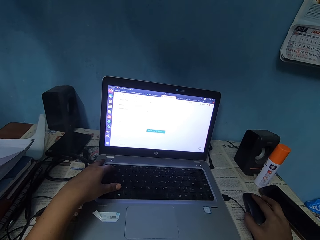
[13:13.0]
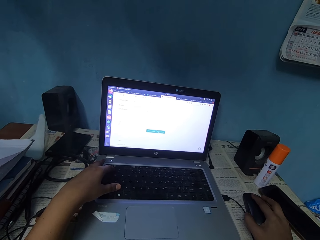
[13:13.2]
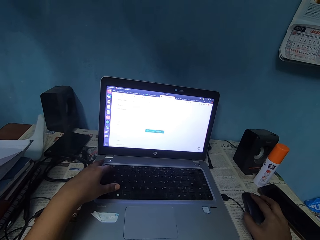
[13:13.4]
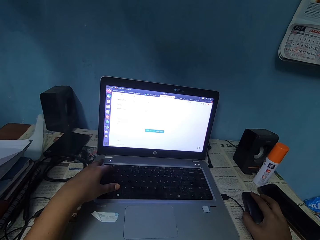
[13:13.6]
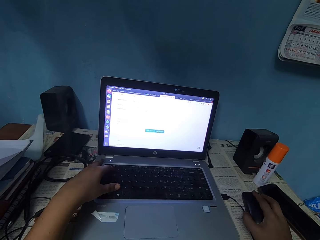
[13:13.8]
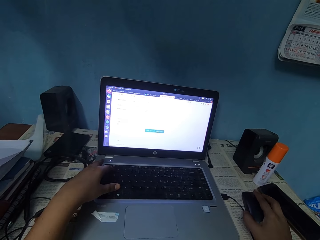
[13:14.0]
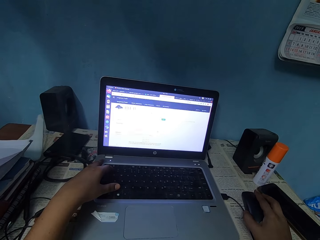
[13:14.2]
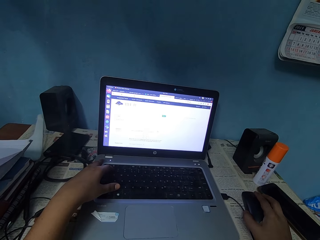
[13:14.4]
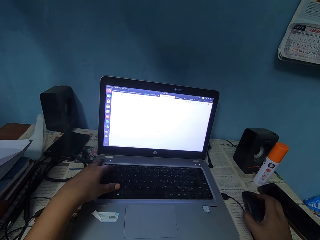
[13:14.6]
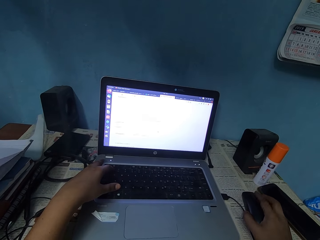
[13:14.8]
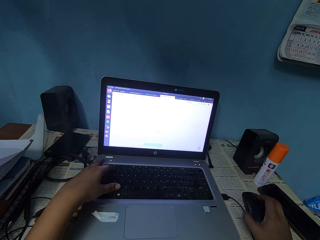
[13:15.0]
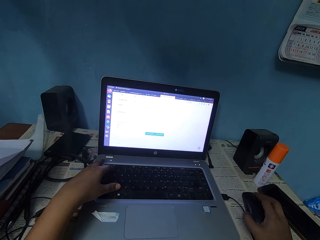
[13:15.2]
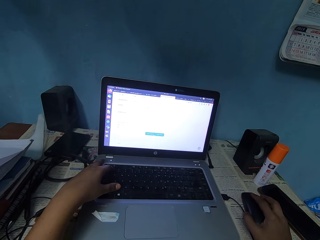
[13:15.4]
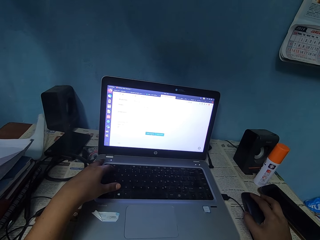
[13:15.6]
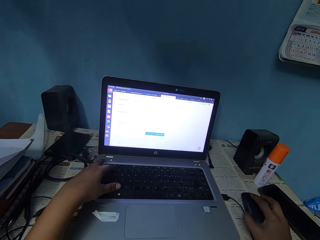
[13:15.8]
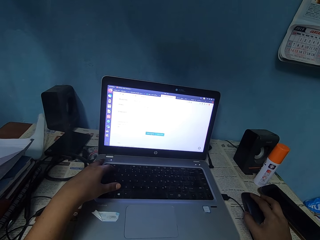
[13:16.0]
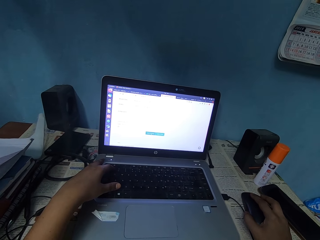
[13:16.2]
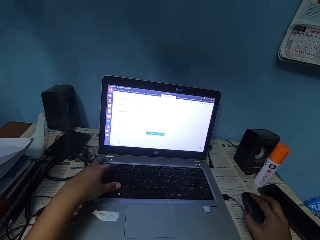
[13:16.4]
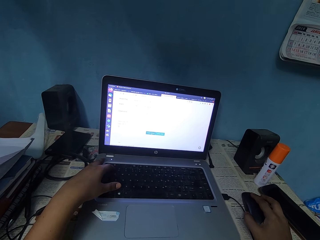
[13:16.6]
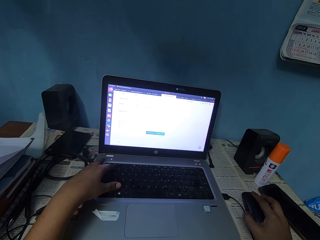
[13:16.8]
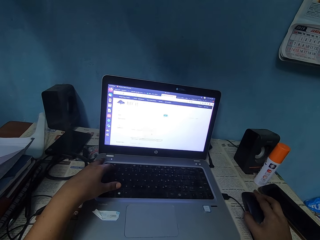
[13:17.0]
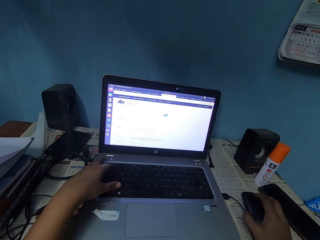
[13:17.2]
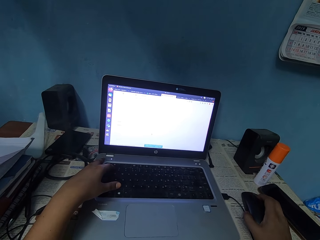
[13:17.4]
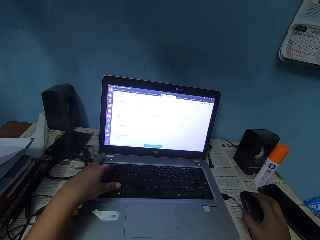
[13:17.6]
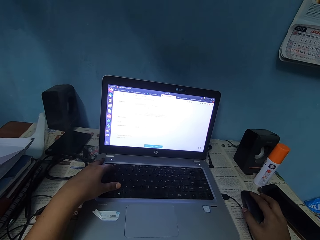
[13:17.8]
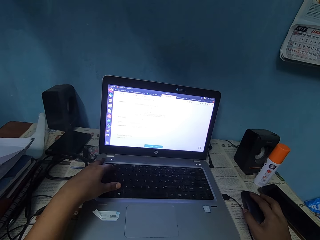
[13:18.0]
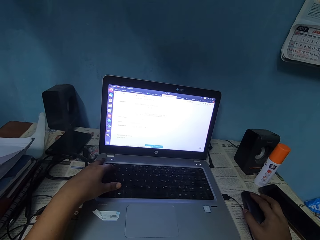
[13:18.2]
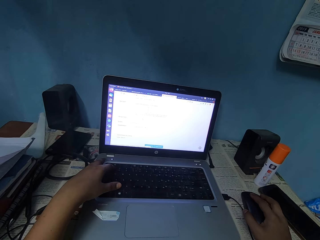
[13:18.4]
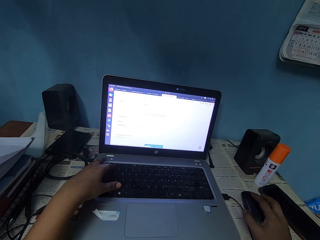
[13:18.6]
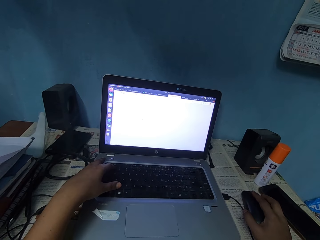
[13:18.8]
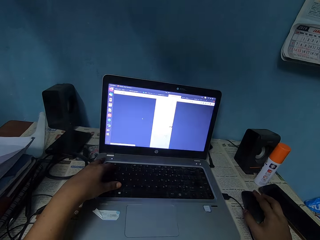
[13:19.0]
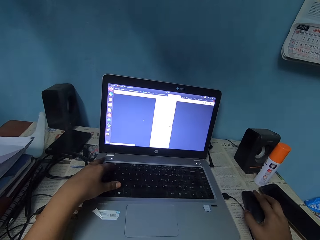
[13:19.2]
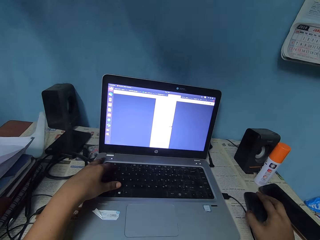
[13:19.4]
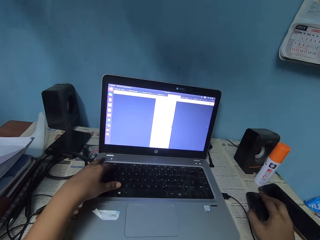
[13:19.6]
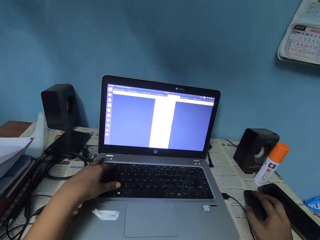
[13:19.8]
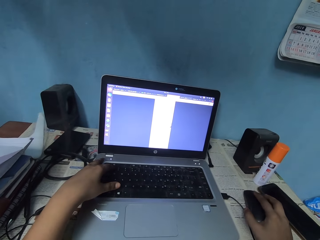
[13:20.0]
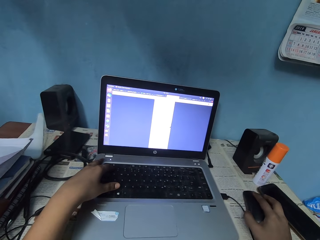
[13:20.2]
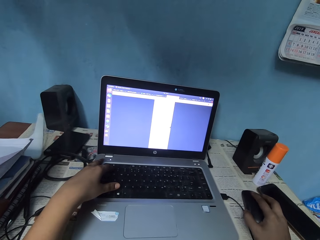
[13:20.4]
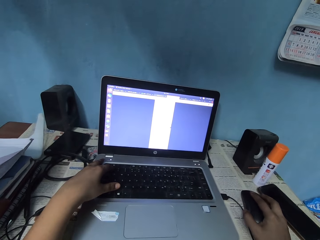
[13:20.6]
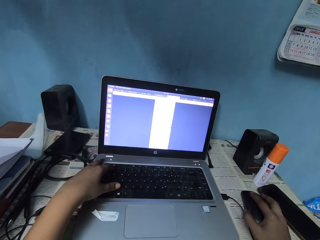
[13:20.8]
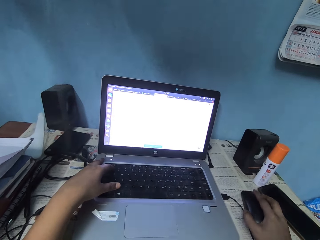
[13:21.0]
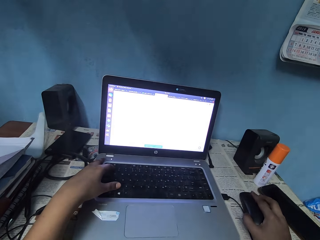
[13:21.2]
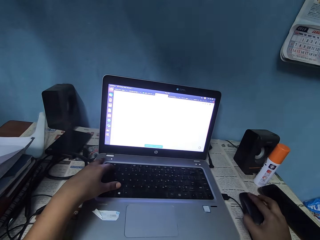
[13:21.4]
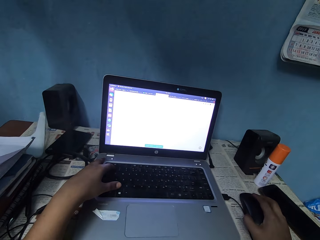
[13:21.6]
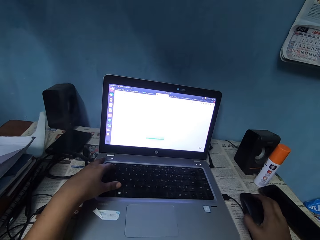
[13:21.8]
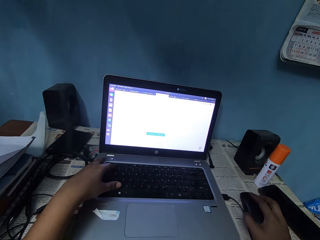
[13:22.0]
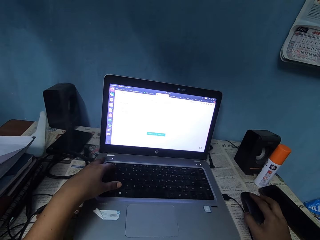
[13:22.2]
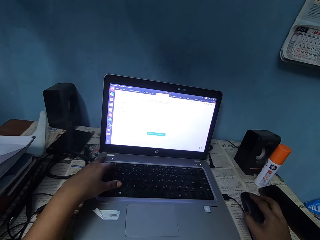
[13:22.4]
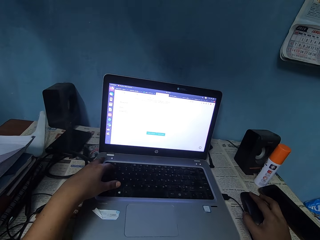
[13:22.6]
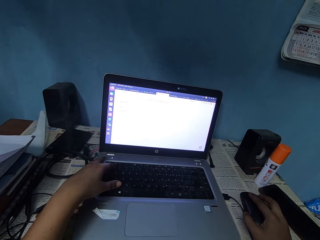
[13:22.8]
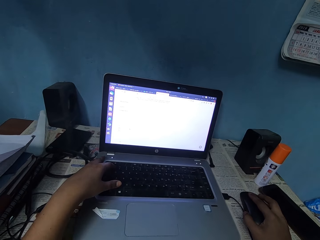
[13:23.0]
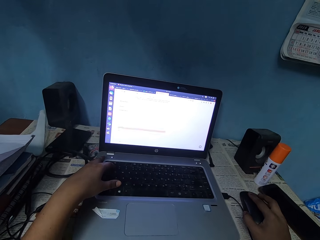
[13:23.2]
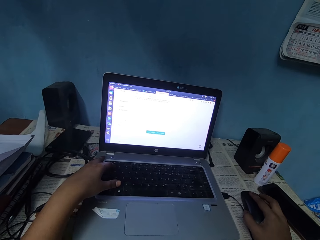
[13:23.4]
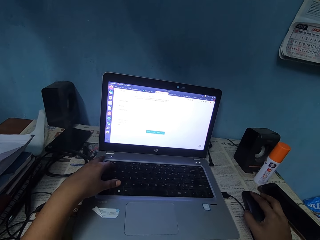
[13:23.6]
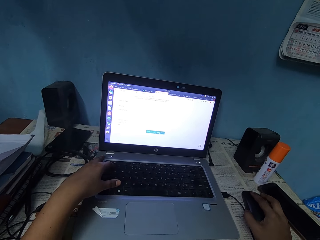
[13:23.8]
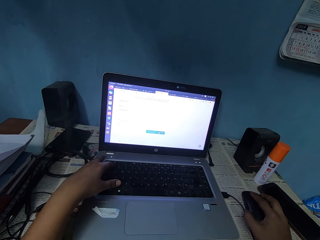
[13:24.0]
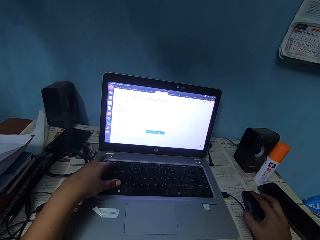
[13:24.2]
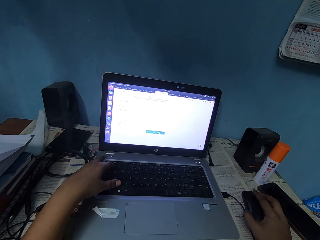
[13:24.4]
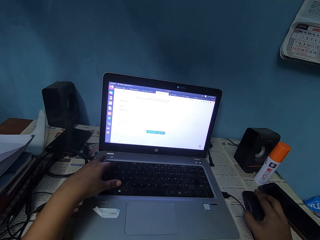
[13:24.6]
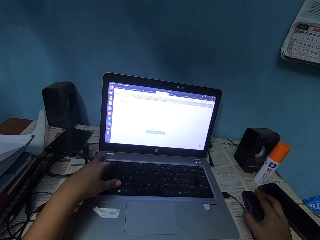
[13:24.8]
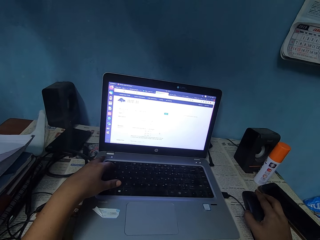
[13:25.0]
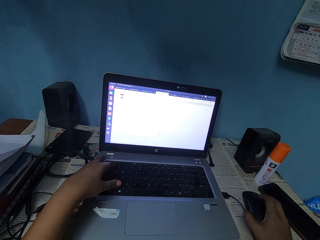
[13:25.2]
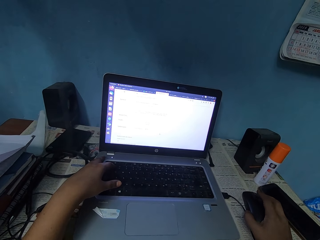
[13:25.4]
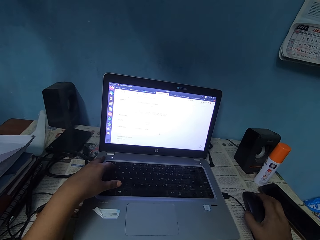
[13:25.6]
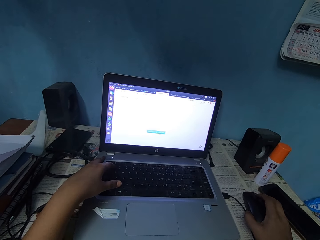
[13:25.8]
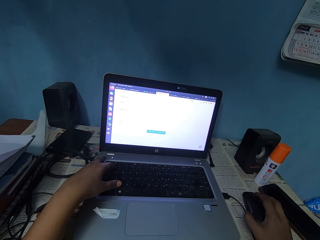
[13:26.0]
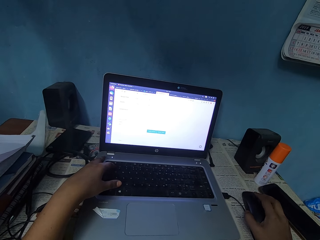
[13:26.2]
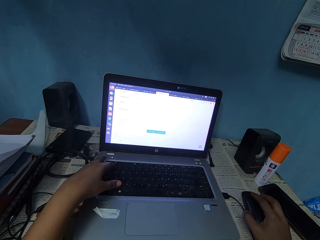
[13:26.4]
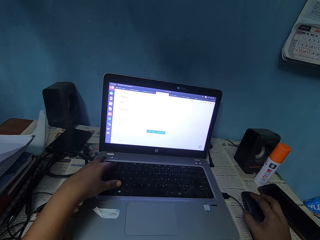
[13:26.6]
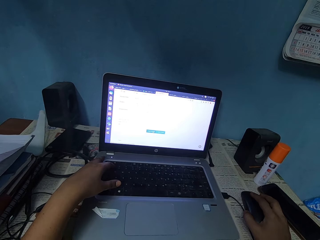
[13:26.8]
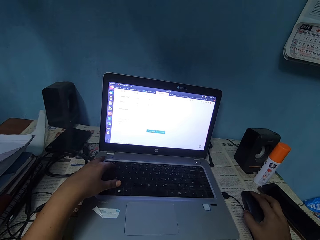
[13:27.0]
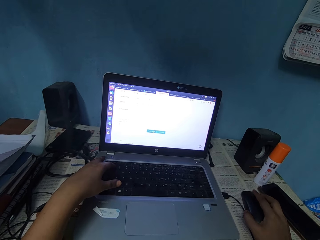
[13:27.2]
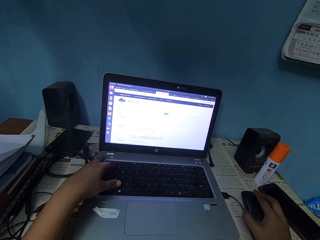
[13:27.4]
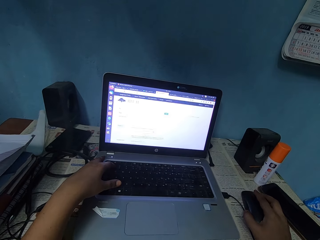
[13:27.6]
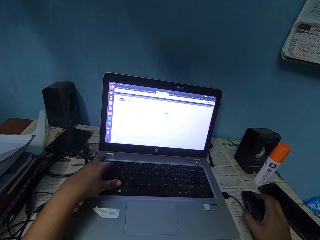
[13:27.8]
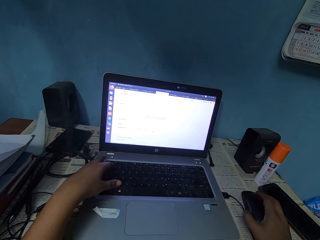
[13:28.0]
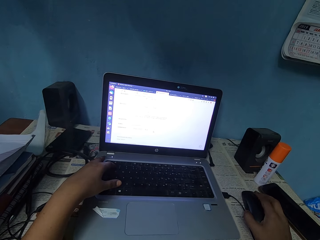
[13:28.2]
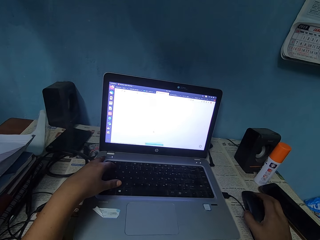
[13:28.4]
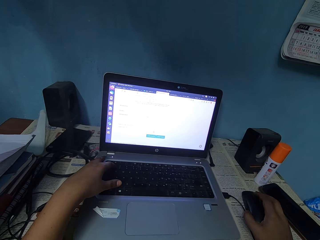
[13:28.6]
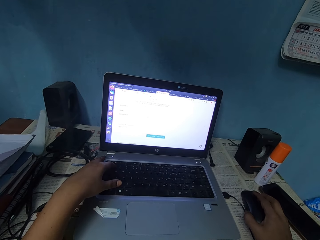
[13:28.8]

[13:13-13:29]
The camera wearer keys the keyboard with his left hand.

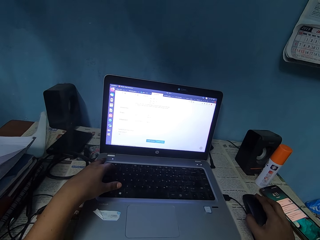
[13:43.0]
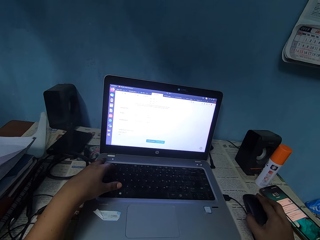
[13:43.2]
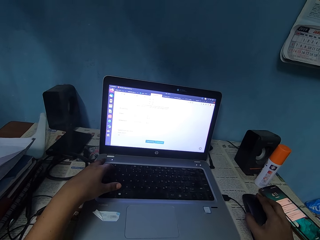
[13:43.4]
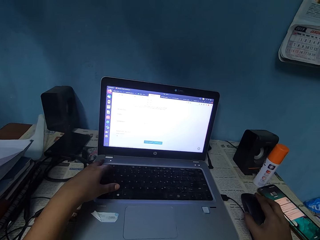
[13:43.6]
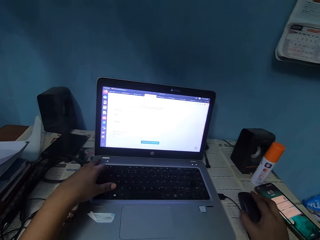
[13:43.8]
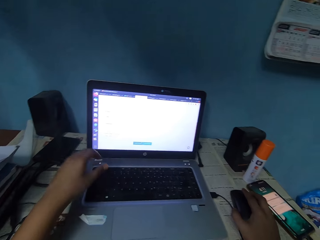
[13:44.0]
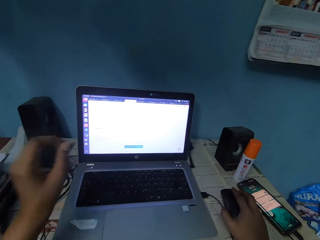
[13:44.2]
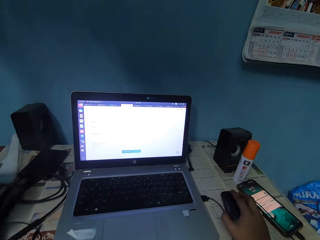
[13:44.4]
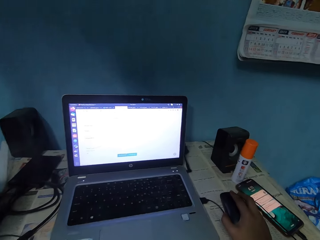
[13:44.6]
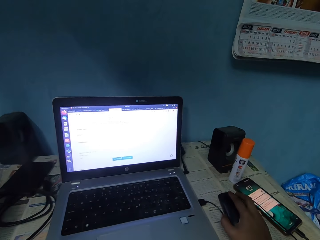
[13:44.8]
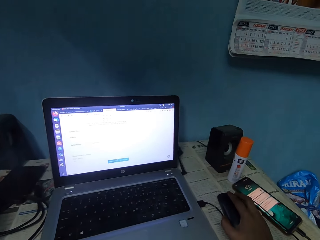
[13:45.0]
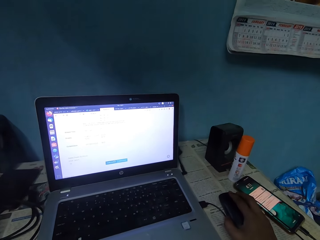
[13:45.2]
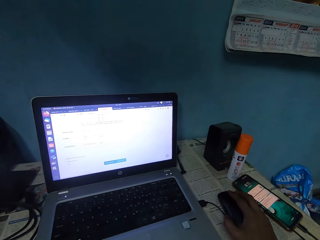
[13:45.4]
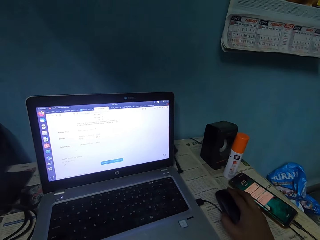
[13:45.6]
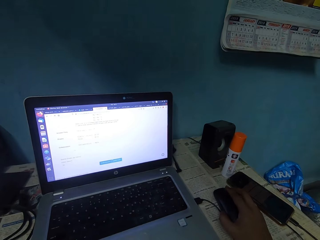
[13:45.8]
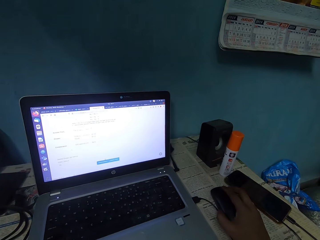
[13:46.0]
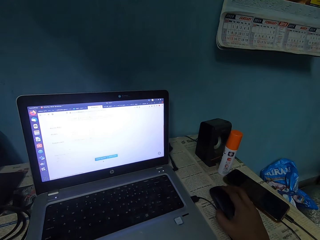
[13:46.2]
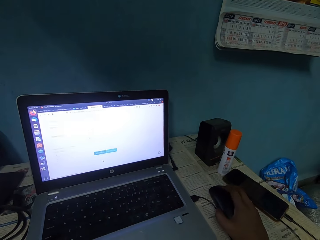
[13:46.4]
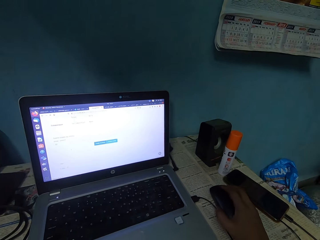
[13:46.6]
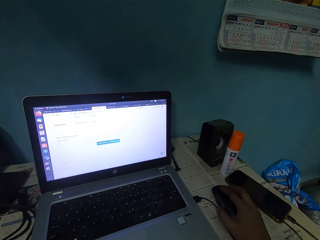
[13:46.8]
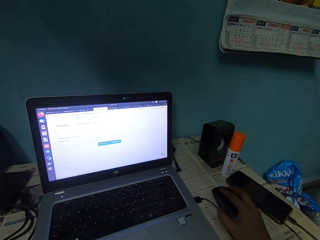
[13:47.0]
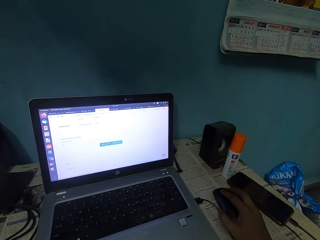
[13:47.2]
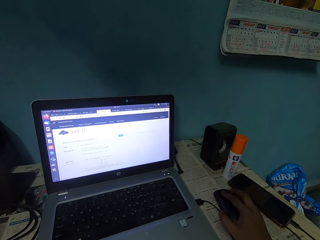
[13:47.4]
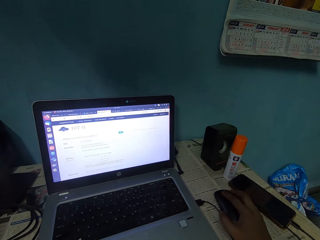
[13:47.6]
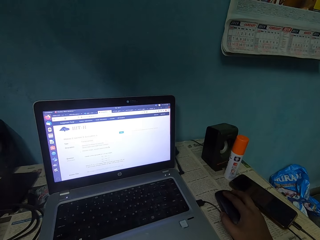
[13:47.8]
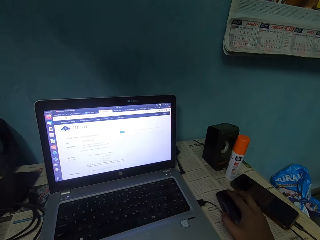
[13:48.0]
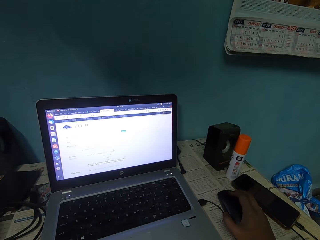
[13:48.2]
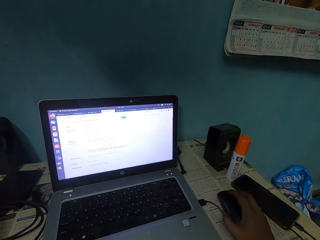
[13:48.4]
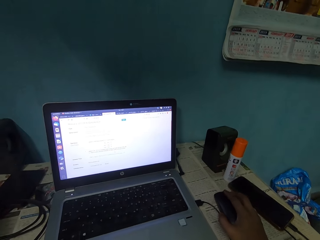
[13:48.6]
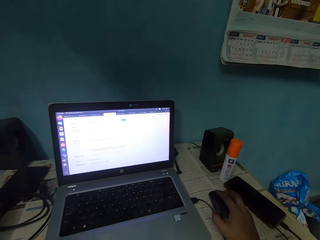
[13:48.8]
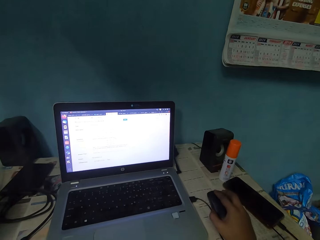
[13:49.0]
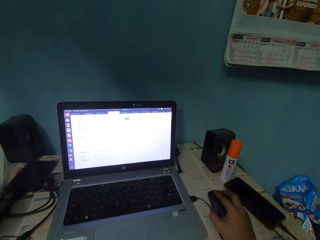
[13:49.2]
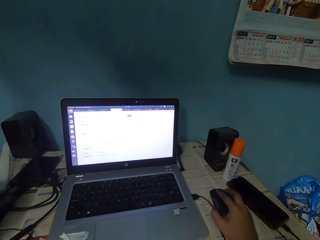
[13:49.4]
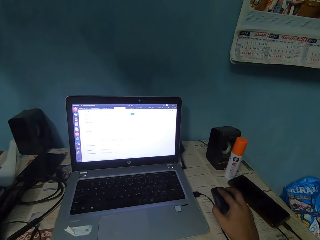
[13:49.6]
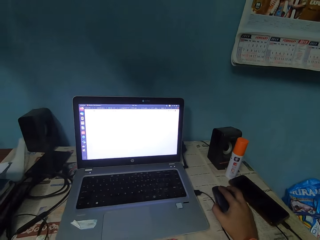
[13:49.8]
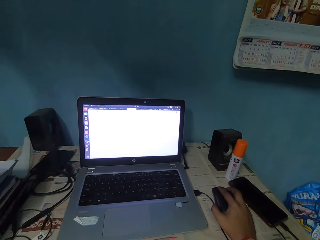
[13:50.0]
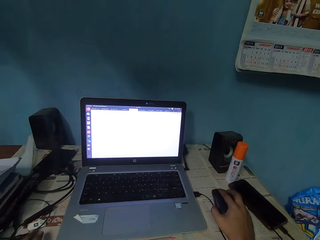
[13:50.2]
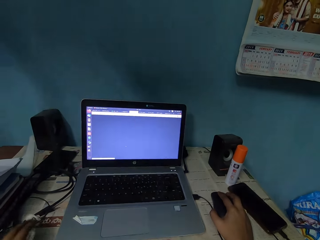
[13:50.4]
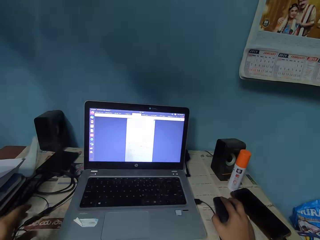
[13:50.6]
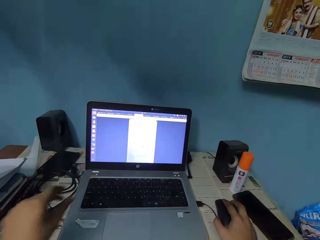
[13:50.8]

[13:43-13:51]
The camera wearer raises his left hand.
